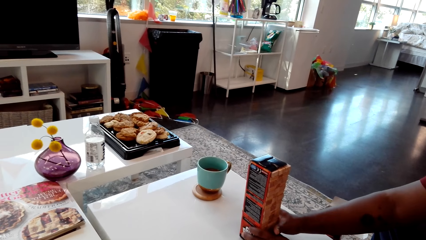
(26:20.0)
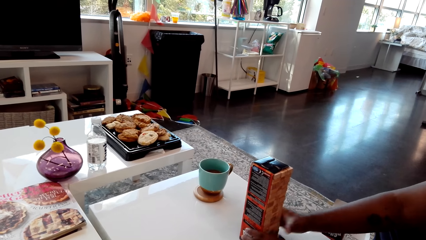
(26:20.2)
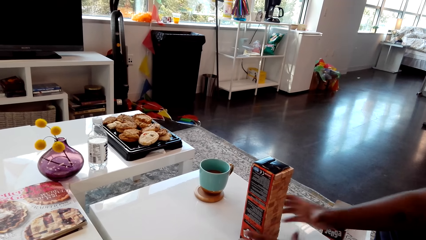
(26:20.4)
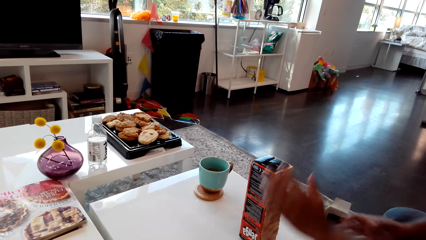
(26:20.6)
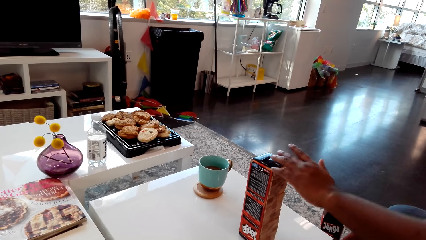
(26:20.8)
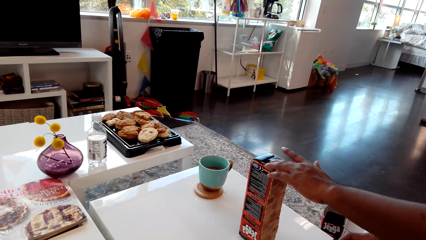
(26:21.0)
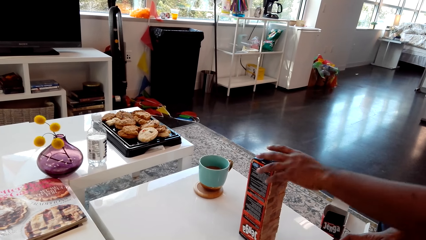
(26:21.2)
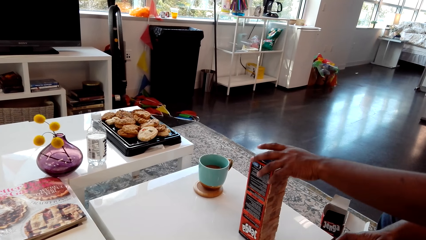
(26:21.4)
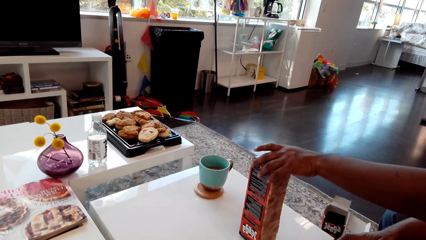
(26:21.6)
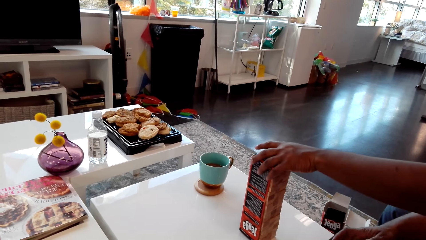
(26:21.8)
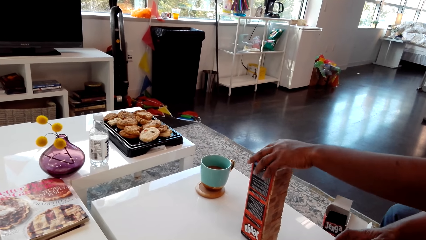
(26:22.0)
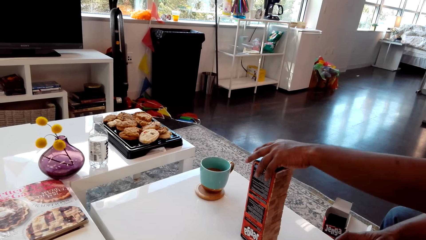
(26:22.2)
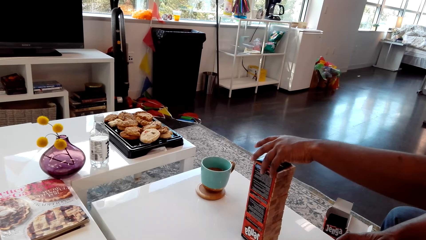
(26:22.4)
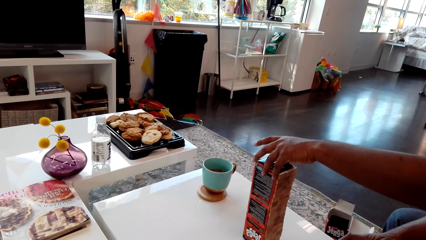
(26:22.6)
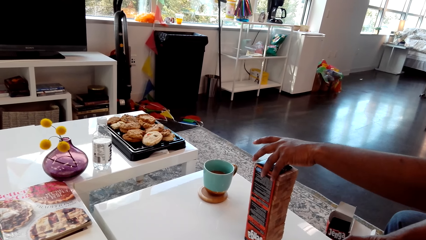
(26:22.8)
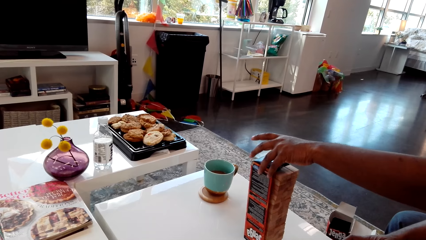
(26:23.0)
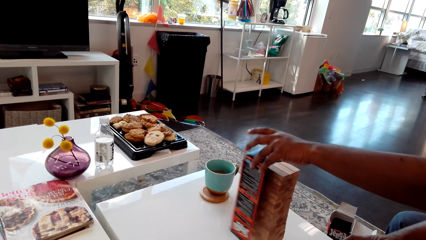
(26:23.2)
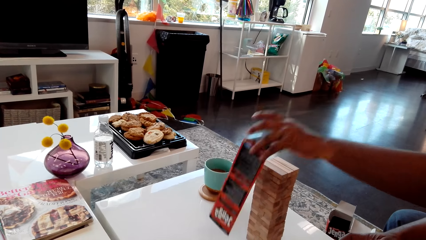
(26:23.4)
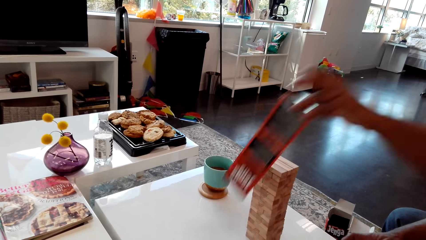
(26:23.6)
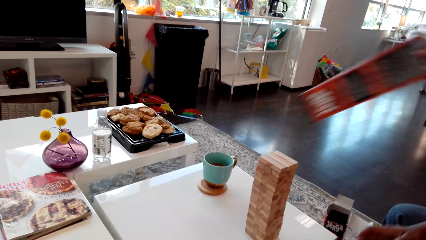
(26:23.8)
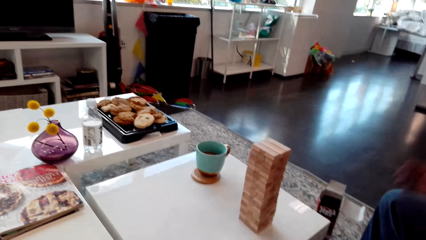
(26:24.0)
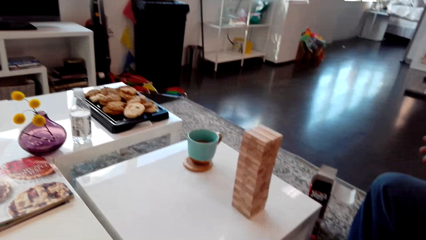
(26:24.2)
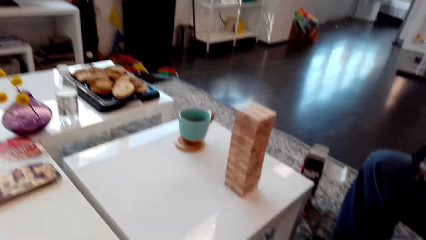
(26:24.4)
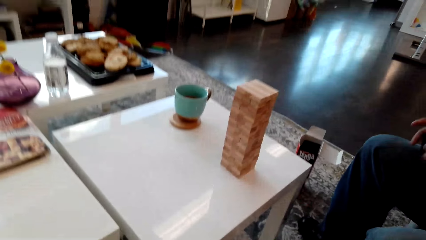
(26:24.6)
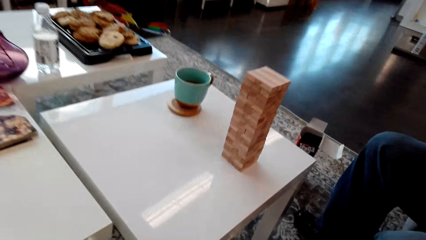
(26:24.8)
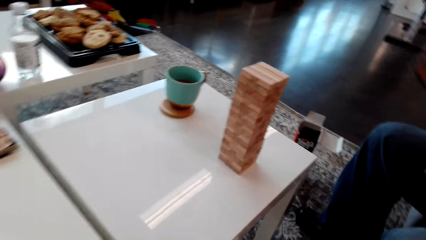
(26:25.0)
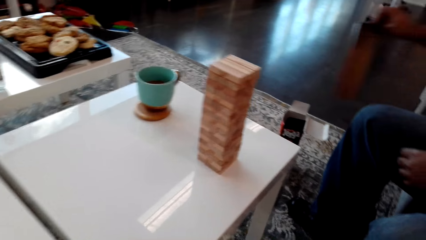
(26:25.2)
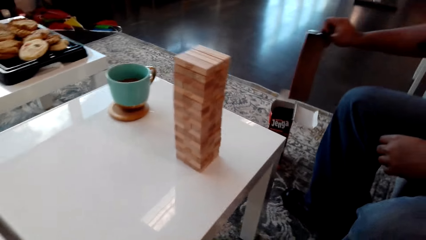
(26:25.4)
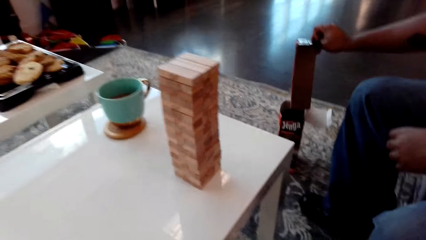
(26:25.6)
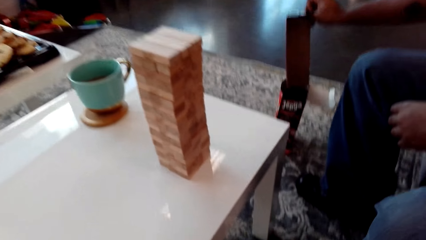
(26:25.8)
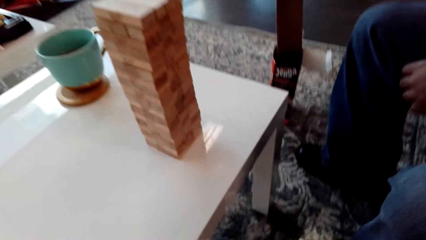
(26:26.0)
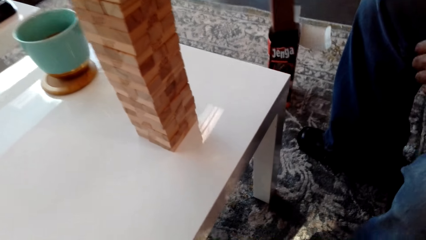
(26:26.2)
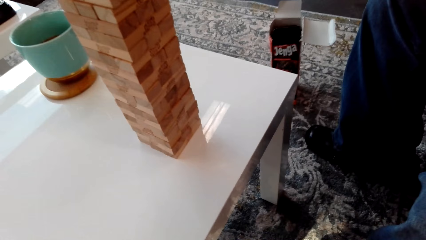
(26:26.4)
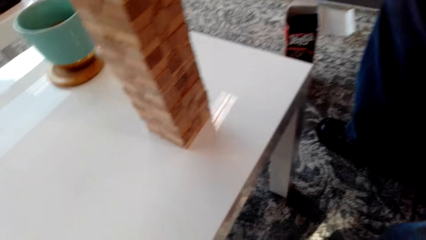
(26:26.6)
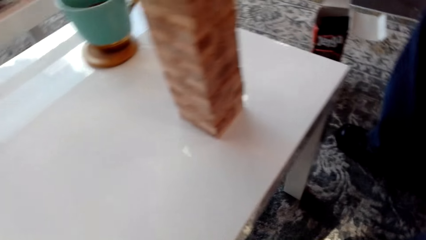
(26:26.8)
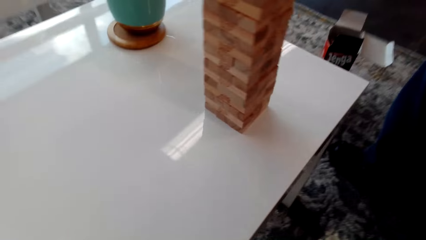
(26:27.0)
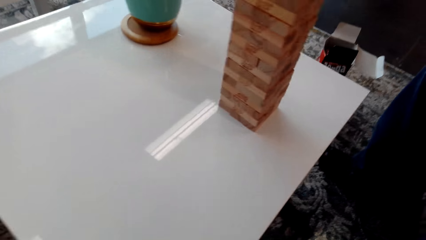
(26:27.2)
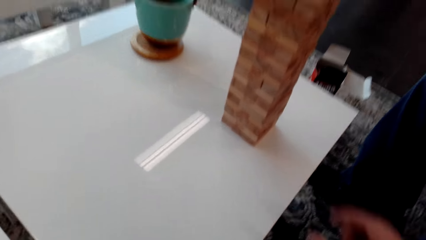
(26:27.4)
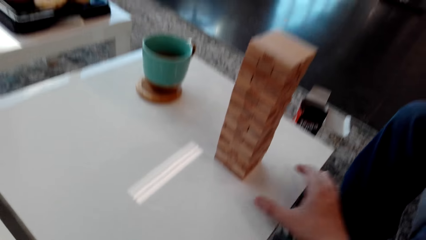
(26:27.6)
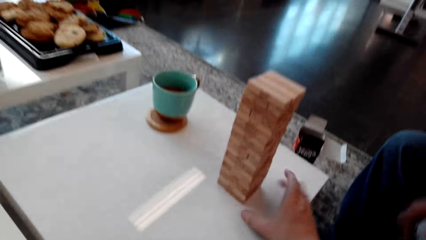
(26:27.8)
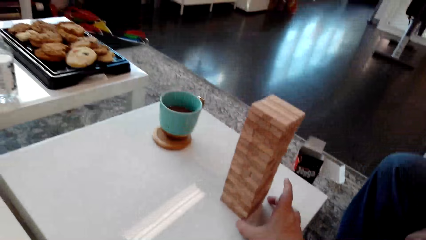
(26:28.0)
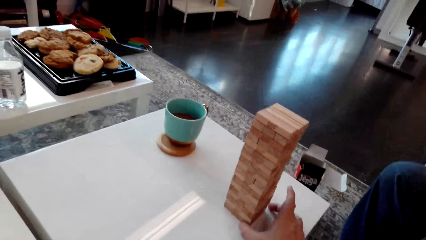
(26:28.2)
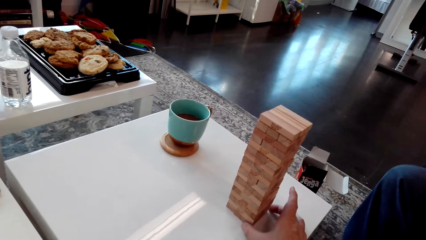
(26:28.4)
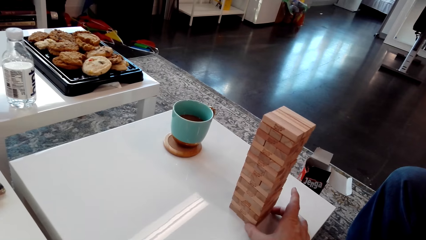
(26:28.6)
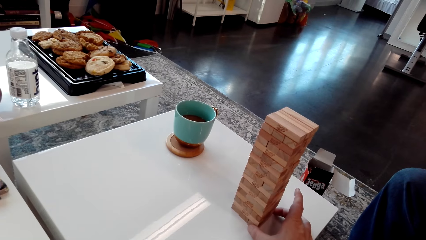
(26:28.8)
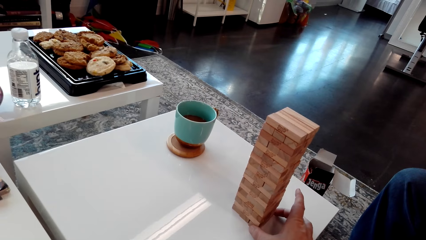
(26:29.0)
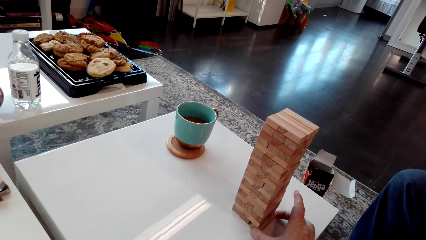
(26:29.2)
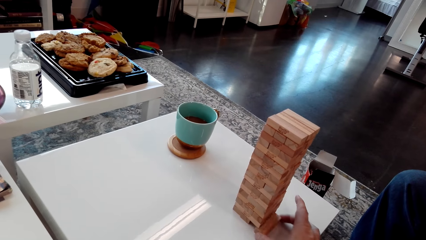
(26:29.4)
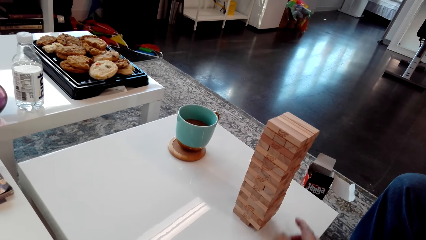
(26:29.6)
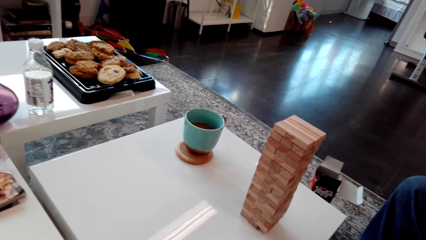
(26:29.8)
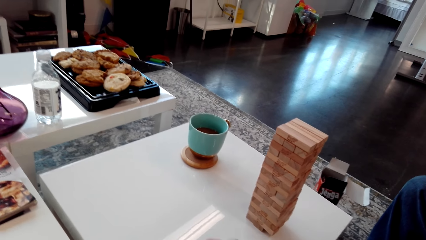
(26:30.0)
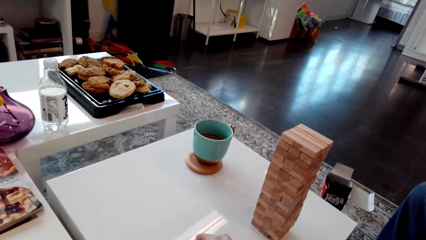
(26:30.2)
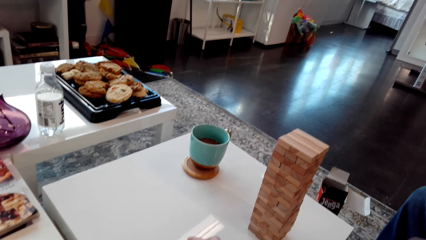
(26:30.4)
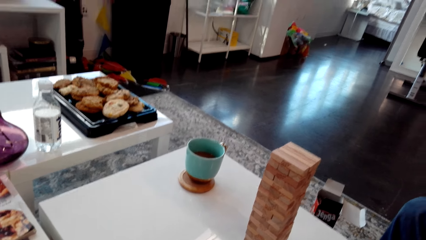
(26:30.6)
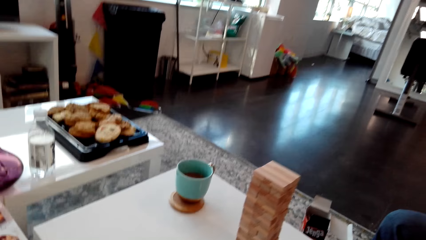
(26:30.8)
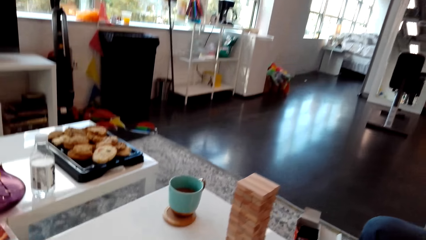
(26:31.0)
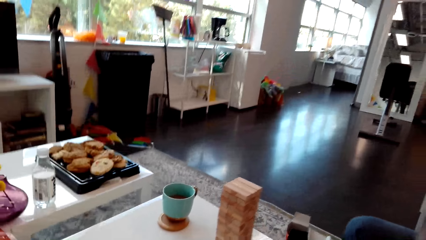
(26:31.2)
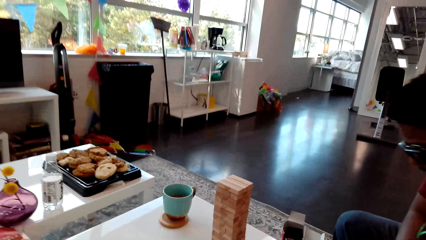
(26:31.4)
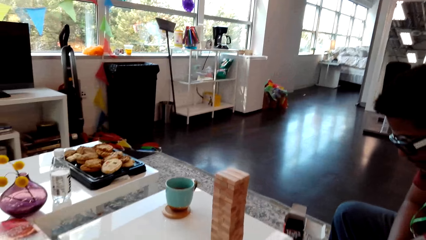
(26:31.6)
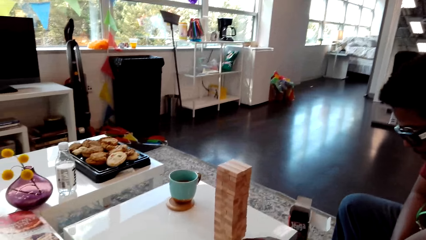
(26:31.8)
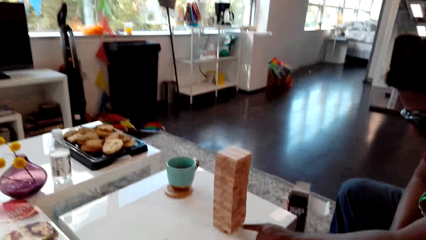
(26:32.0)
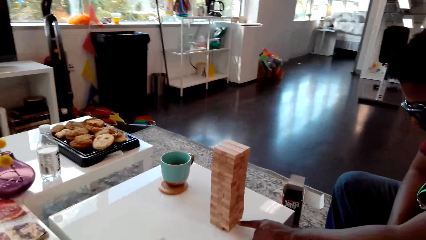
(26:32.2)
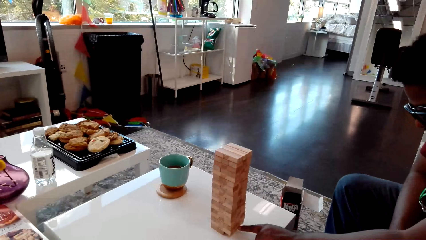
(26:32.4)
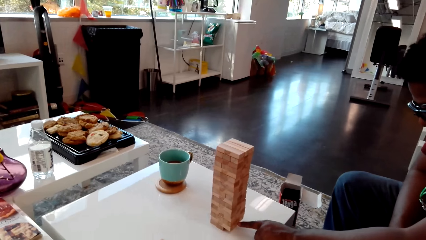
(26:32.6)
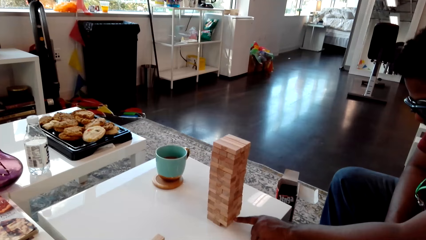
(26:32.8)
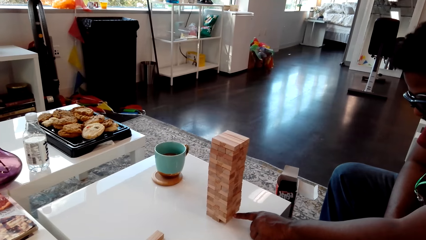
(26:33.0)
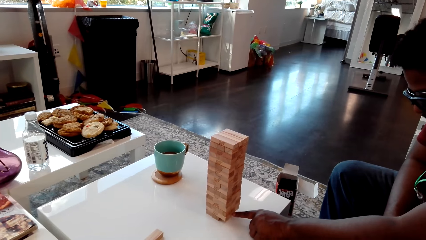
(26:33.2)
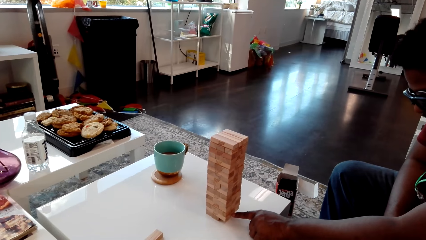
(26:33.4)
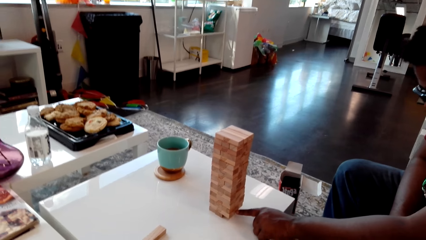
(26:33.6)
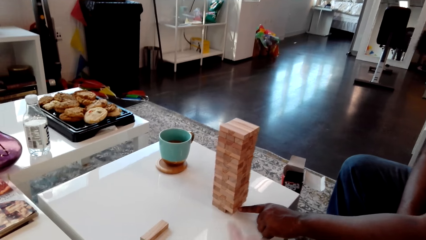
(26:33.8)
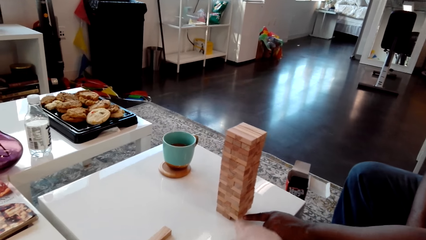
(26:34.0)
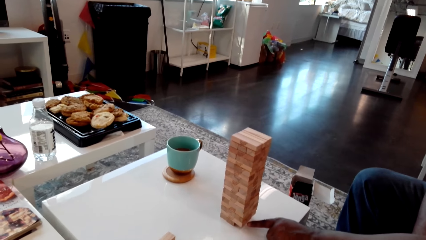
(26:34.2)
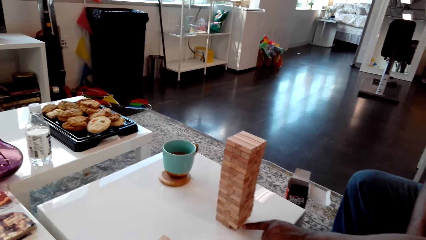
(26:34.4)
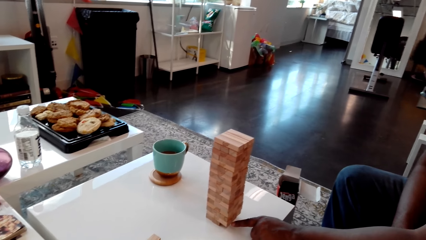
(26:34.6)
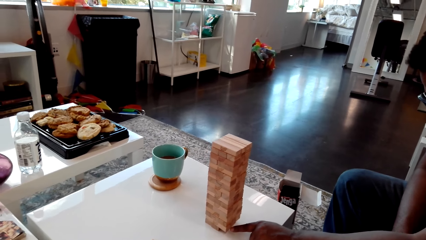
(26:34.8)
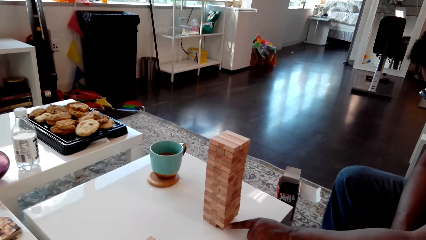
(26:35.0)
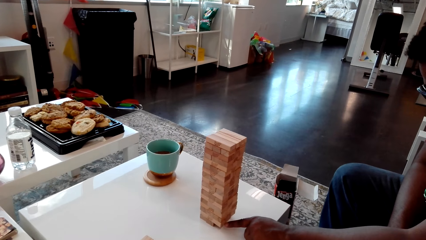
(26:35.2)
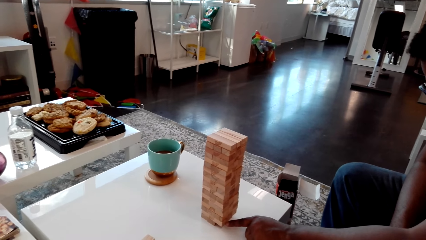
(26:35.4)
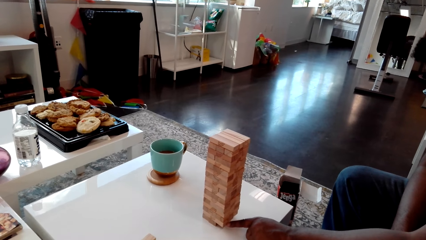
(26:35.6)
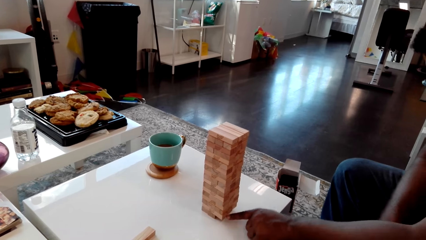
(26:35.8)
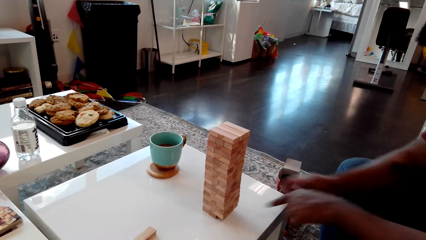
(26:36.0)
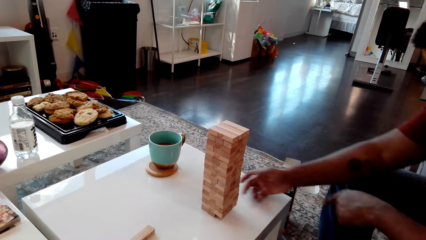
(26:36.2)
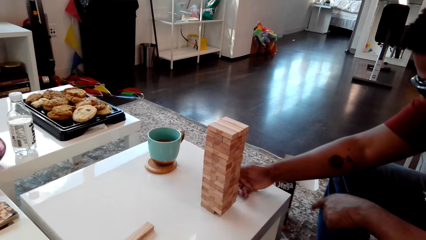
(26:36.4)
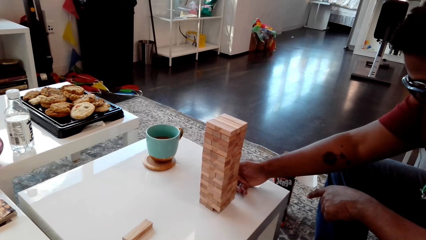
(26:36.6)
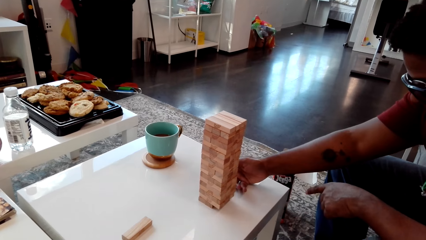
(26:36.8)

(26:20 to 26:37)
A man removes the box or cover from the giant tumbling blocks. The man puts something in the box. The man puts the cover on the floor. The camera wearer removes a giant tumbling block from the tower. The man points at a block from the stack of blocks.
